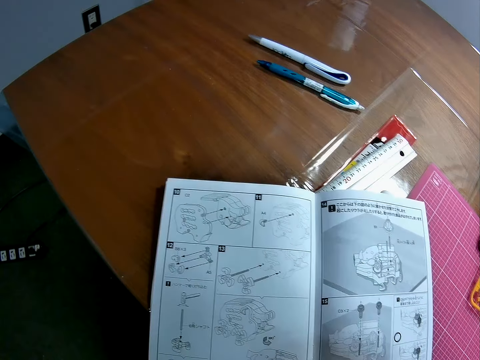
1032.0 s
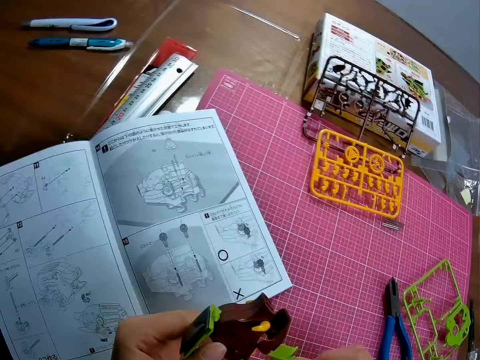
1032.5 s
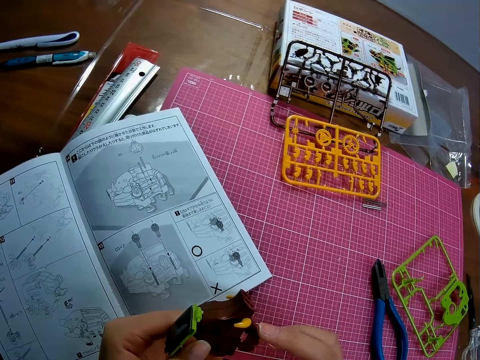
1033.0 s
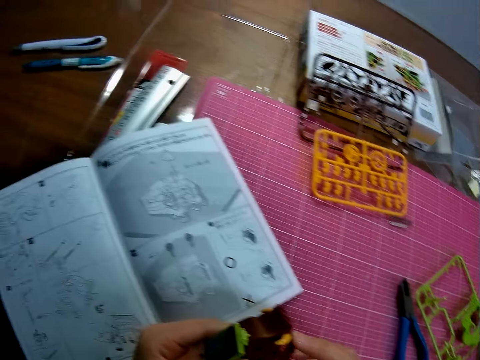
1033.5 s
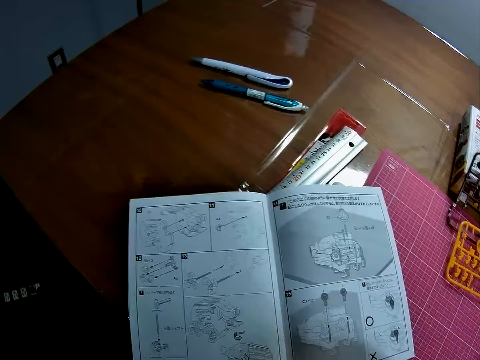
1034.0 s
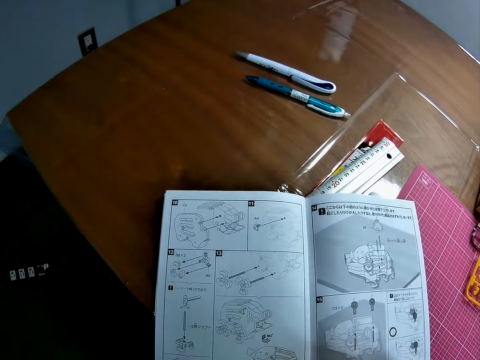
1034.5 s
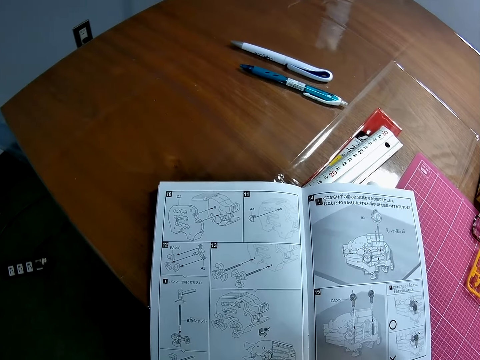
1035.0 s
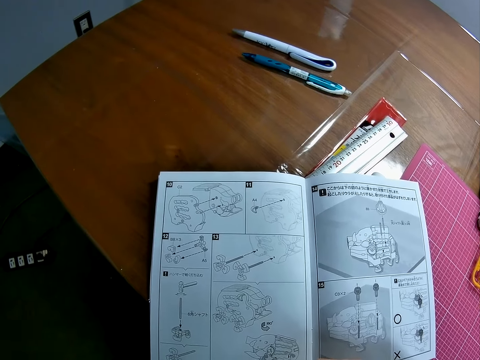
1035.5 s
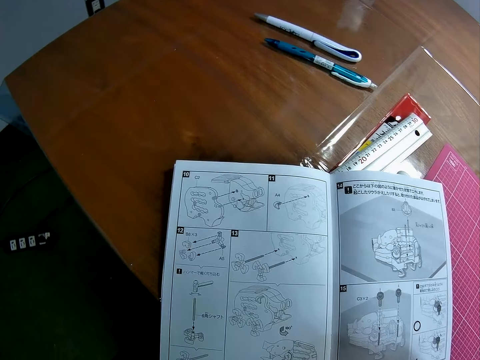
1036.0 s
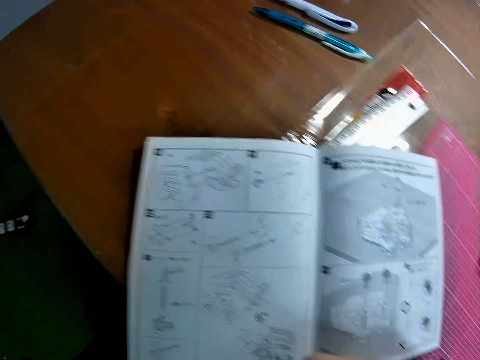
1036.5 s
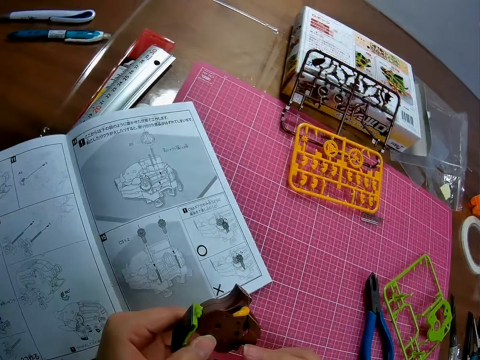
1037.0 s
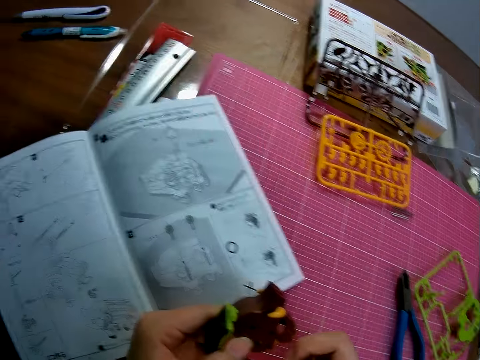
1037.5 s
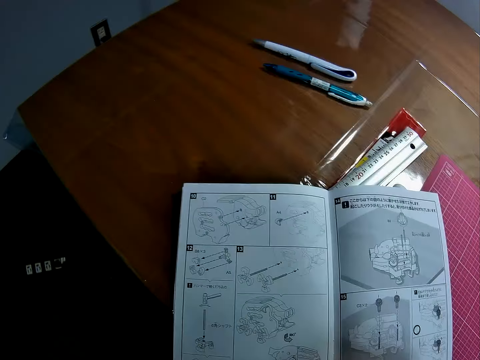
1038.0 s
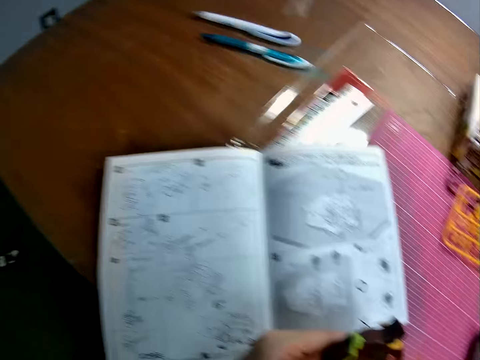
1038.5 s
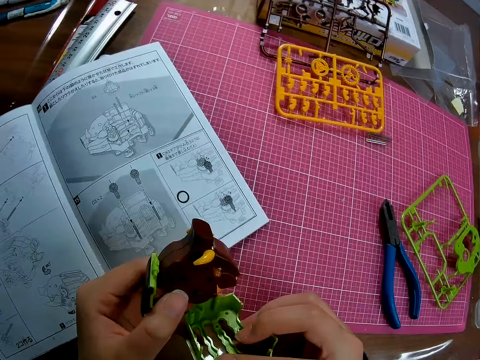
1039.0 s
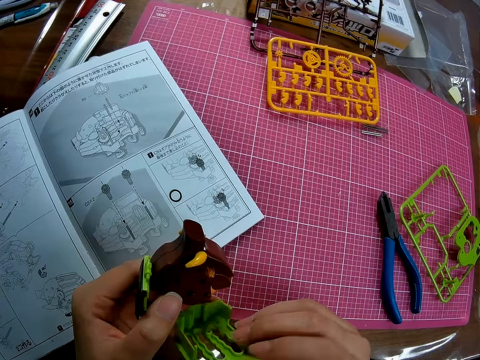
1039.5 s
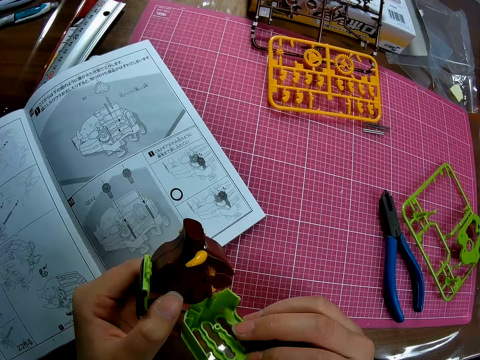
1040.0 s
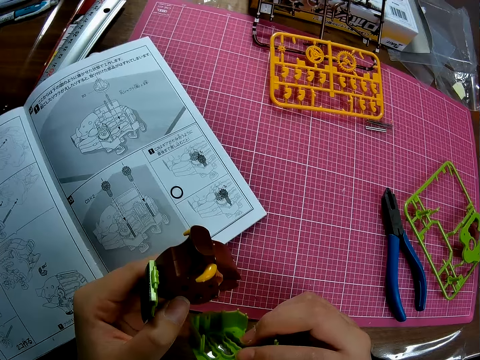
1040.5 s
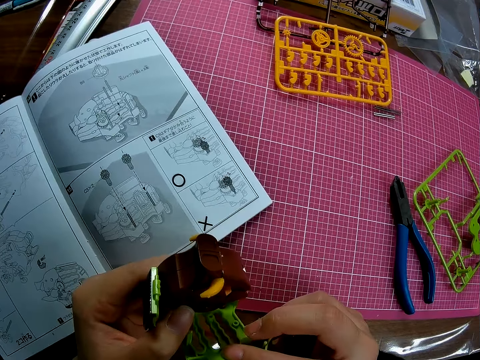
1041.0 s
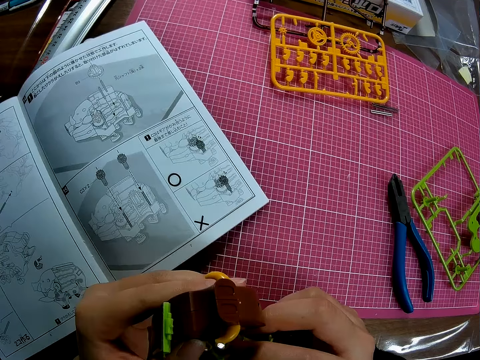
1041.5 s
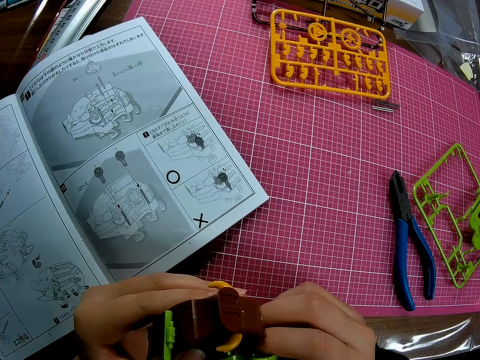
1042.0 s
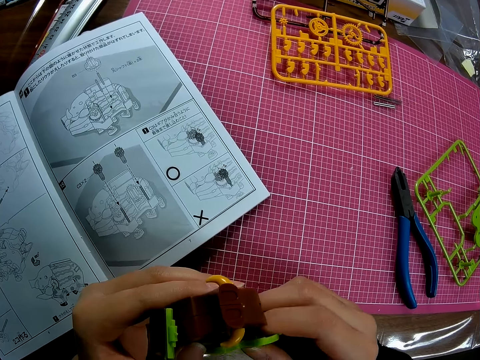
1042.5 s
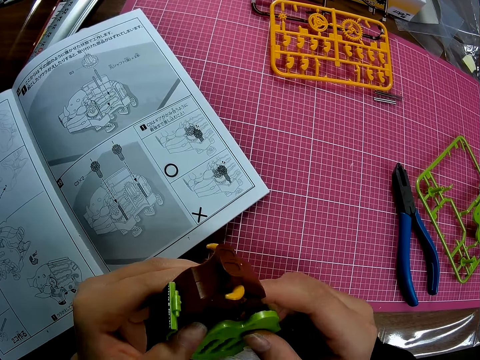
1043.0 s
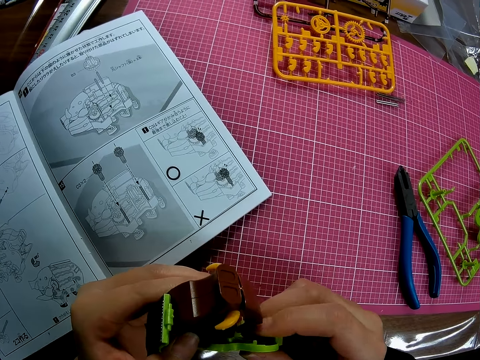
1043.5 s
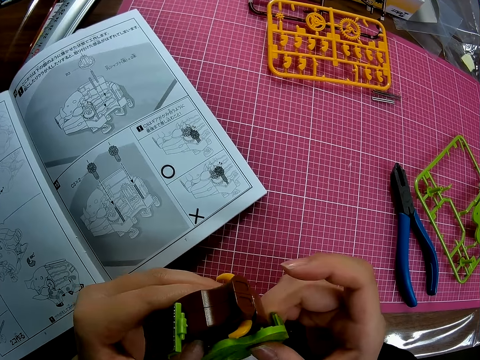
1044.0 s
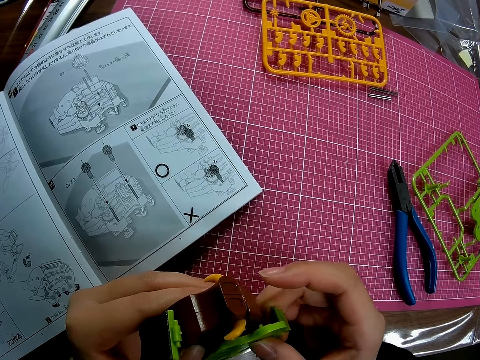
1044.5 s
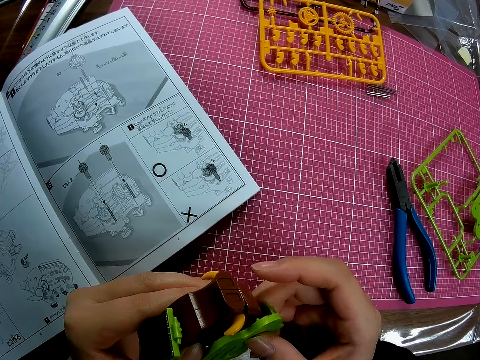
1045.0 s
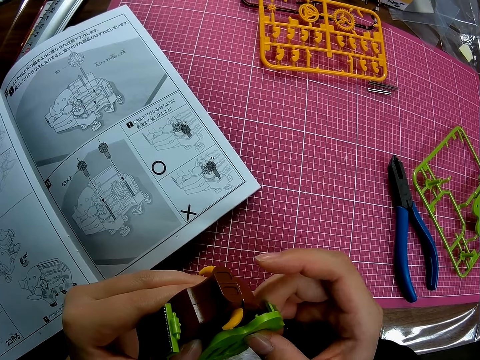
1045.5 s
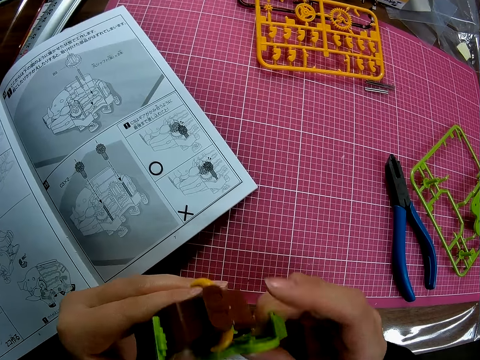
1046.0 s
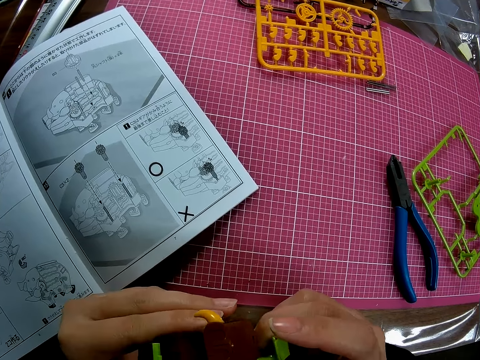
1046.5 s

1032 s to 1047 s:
The camera wearer fixes the plastic onto something. They look at a book on the table. They fix the plastic onto something.

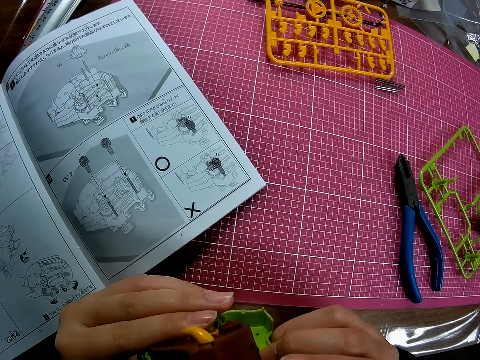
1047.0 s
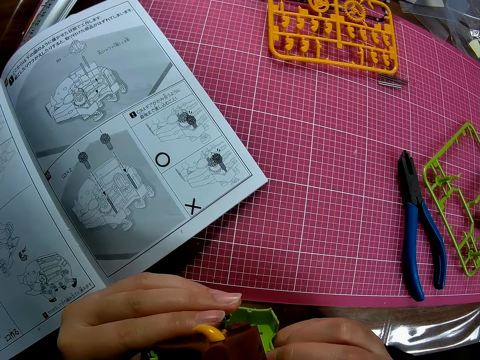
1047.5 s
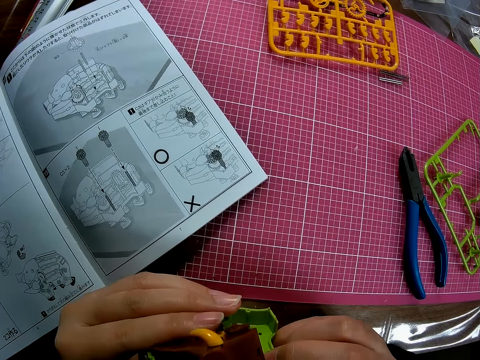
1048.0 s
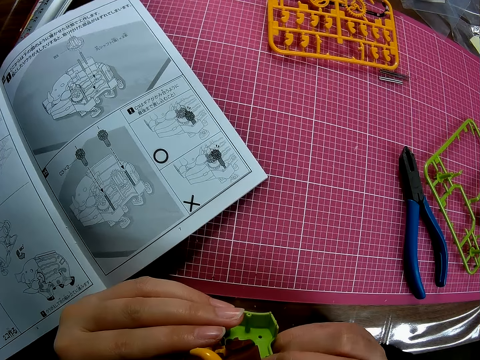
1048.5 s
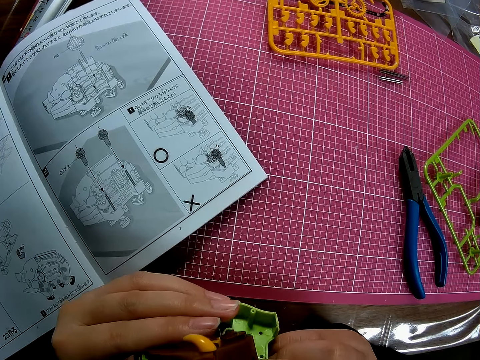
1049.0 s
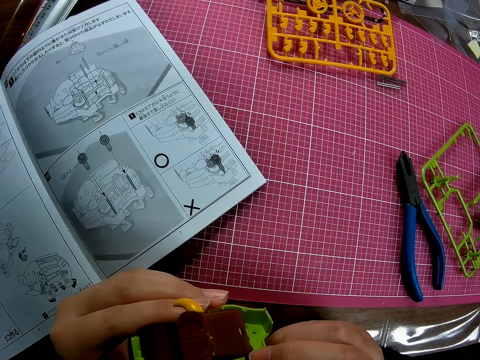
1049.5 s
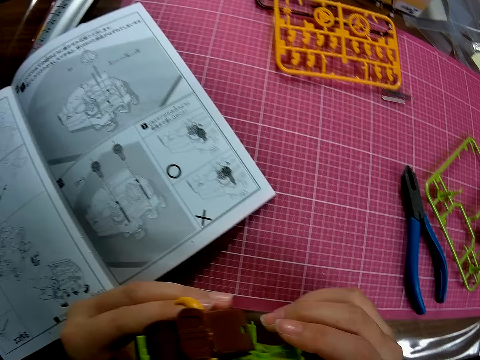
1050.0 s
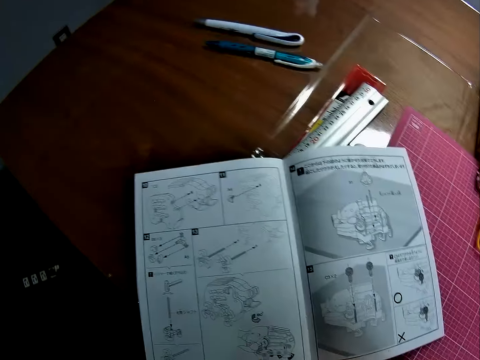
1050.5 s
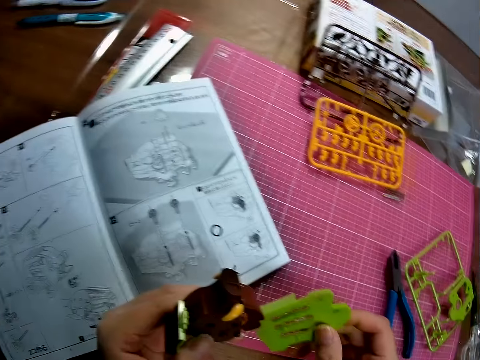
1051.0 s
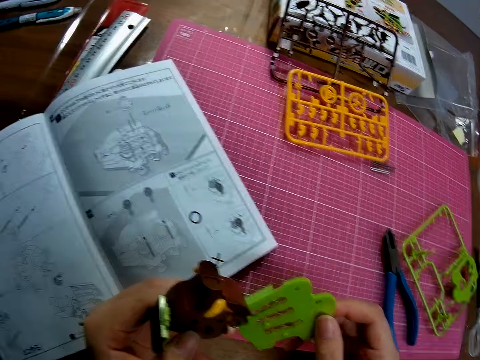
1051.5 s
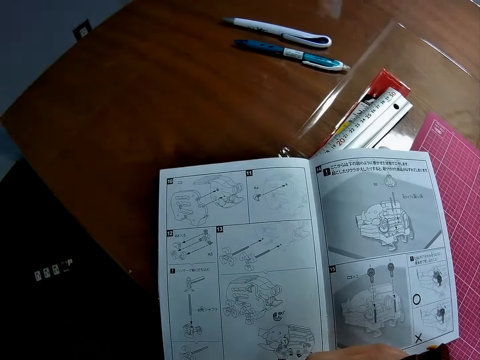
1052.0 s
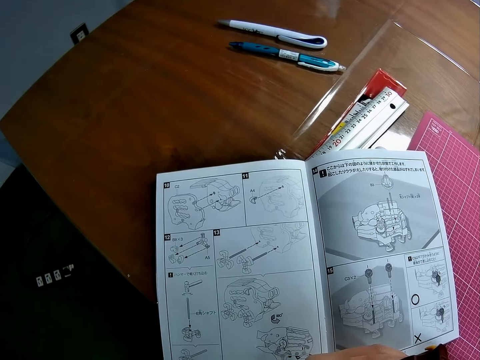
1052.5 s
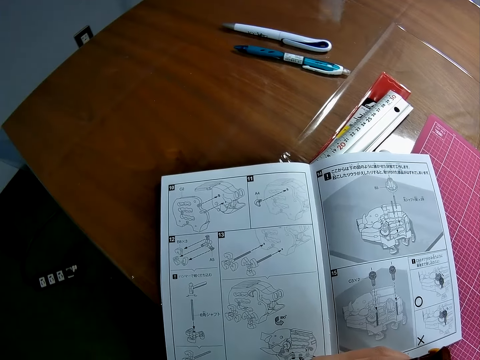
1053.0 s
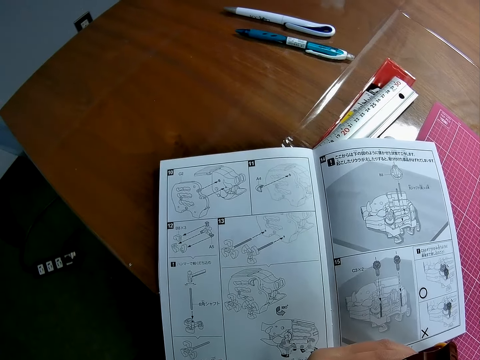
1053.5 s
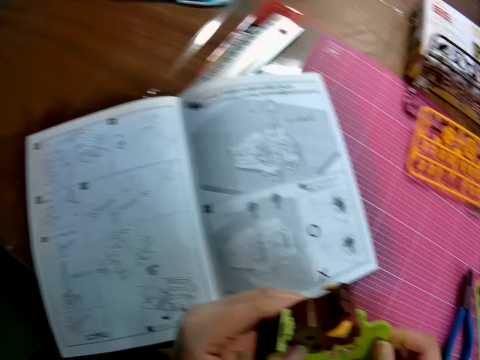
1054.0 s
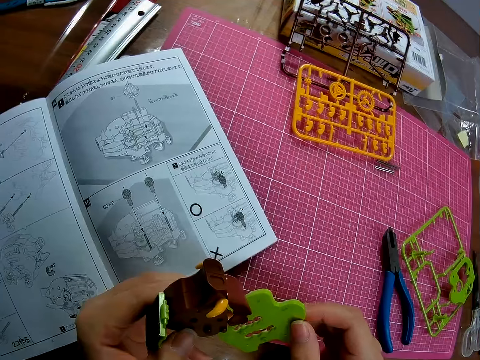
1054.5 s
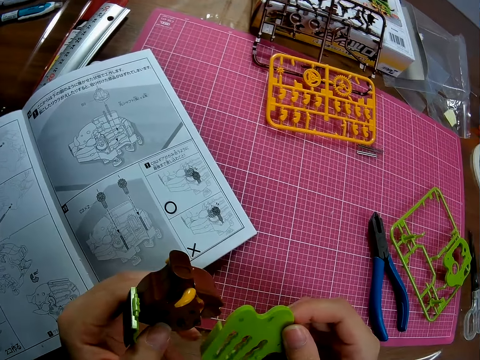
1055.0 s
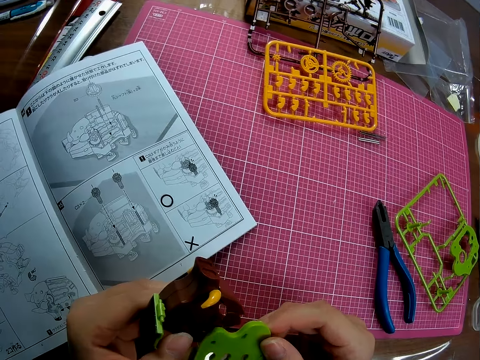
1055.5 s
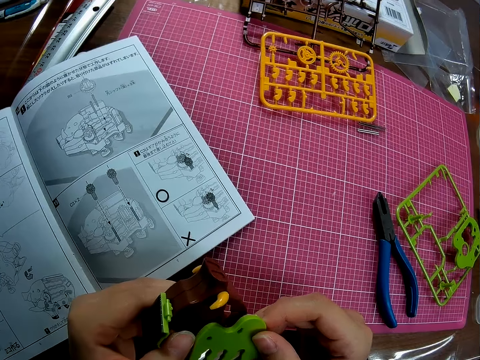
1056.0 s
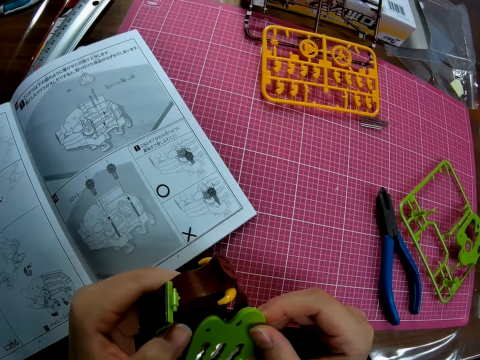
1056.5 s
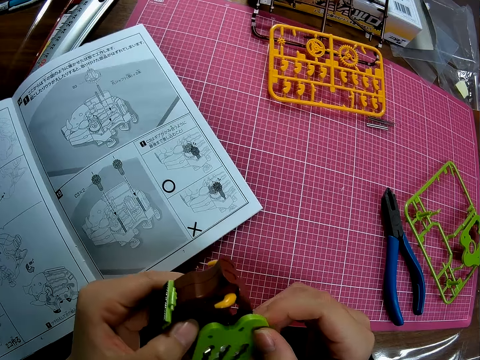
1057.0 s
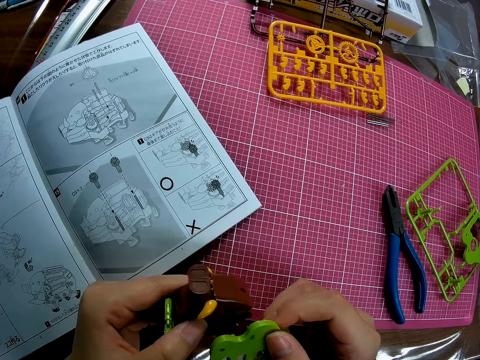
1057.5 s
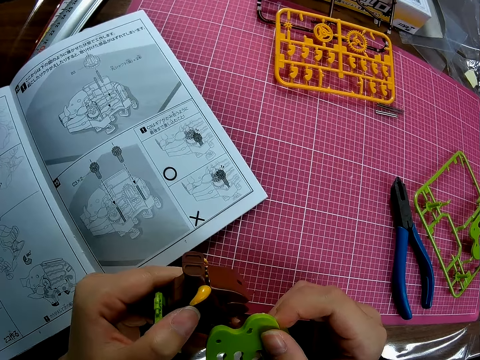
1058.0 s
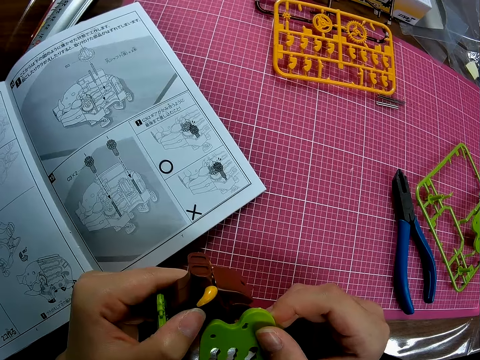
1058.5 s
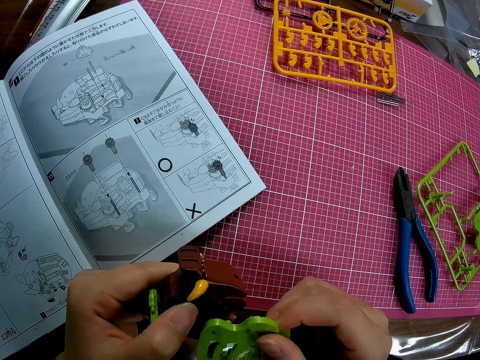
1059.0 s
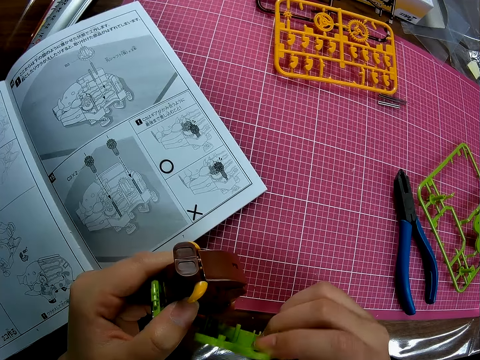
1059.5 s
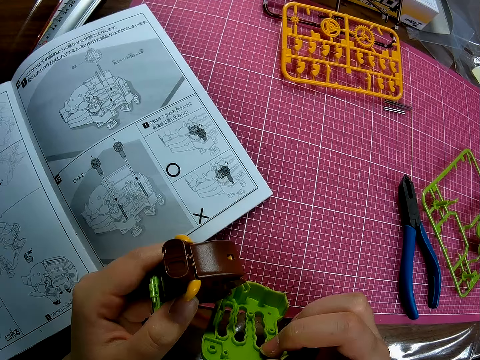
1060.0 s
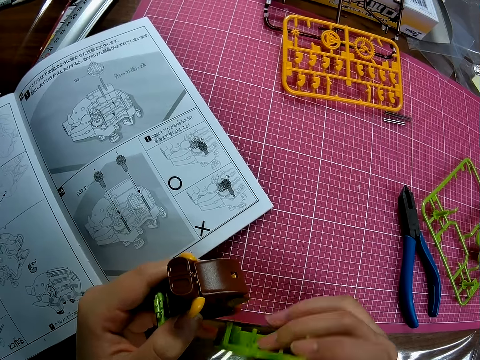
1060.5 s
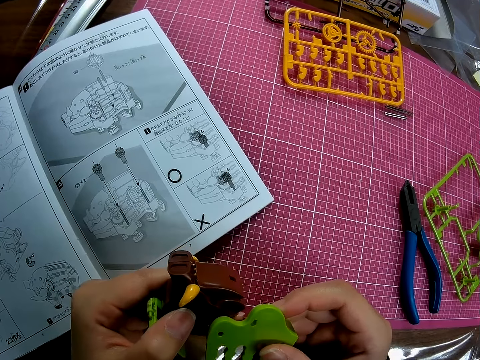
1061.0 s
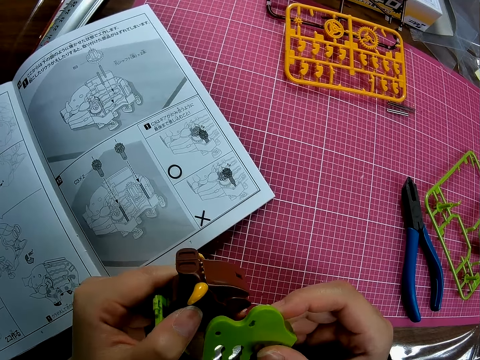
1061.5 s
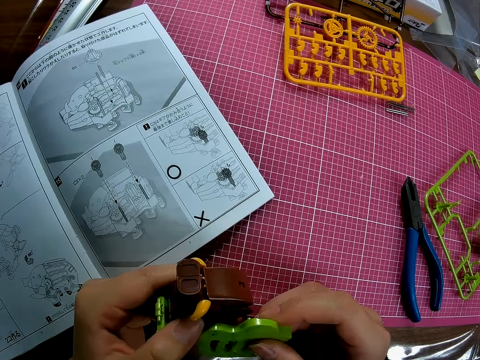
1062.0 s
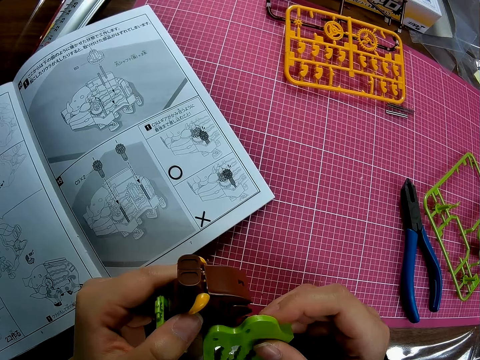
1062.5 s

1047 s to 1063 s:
The camera wearer looks at a book on the table. They fix the plastic onto something.
